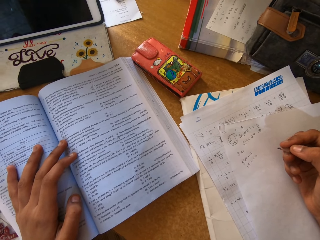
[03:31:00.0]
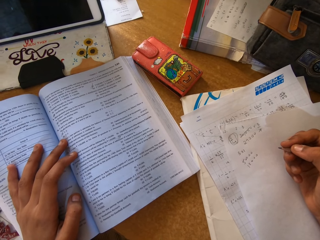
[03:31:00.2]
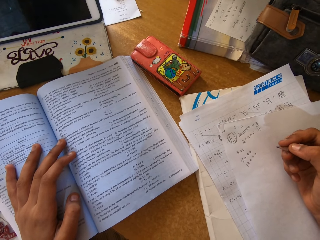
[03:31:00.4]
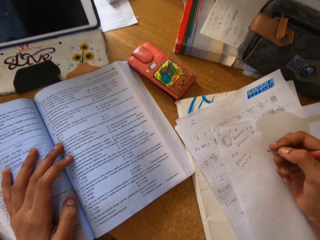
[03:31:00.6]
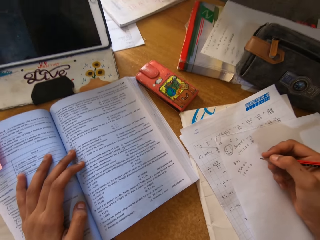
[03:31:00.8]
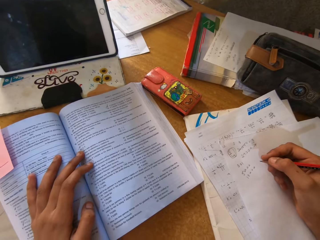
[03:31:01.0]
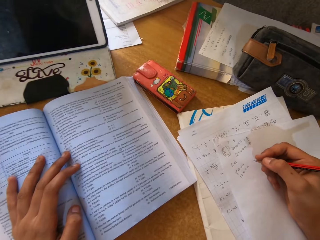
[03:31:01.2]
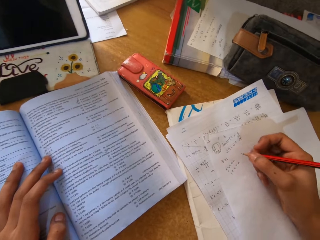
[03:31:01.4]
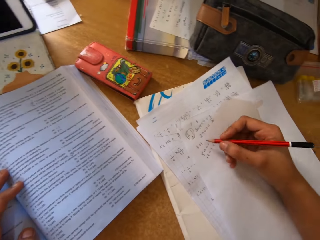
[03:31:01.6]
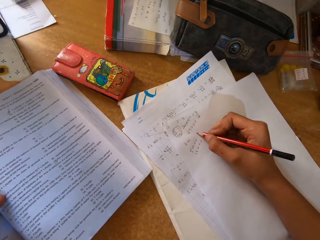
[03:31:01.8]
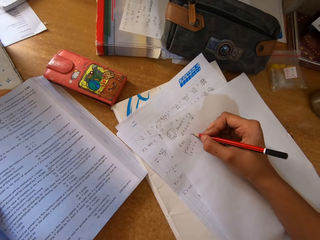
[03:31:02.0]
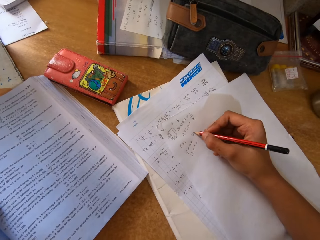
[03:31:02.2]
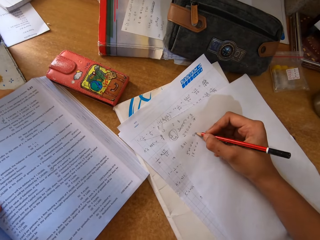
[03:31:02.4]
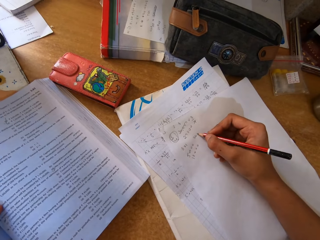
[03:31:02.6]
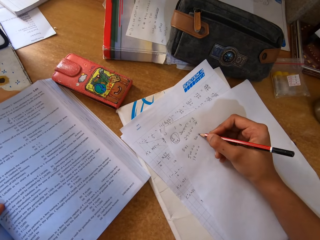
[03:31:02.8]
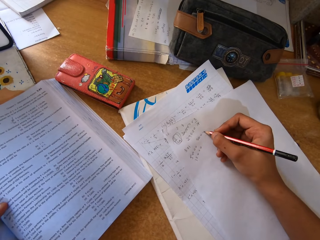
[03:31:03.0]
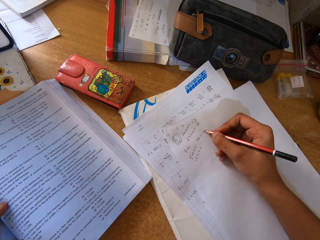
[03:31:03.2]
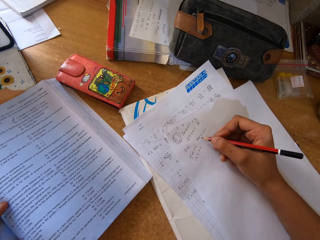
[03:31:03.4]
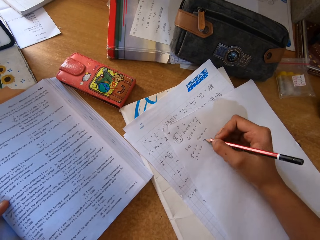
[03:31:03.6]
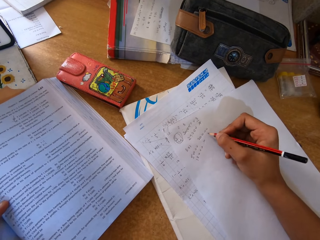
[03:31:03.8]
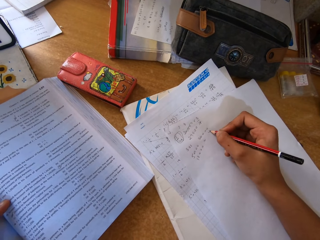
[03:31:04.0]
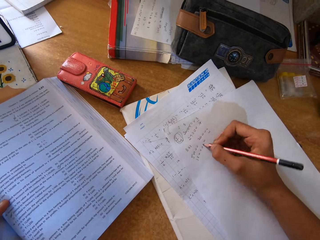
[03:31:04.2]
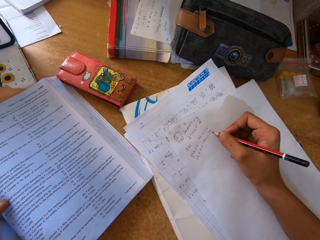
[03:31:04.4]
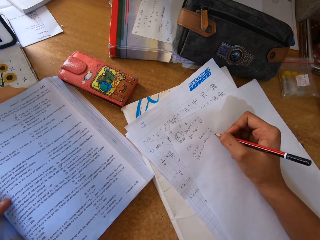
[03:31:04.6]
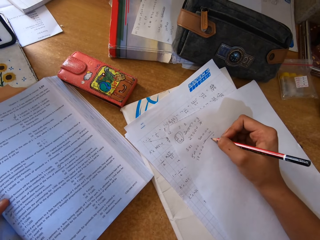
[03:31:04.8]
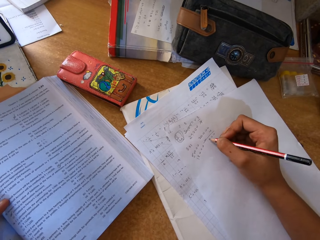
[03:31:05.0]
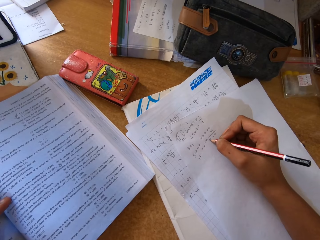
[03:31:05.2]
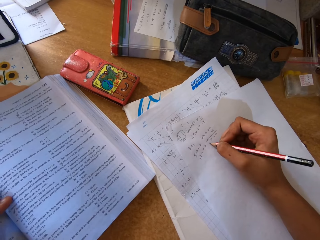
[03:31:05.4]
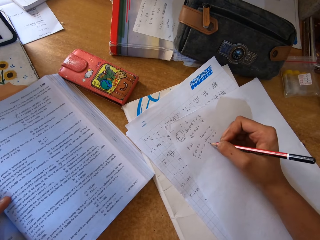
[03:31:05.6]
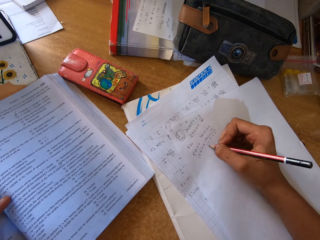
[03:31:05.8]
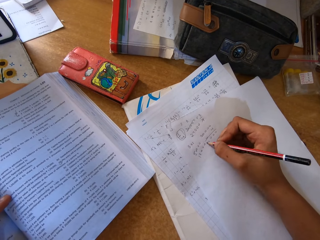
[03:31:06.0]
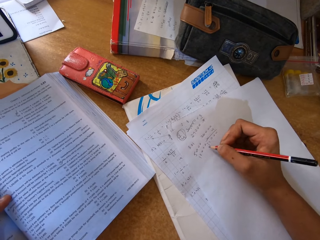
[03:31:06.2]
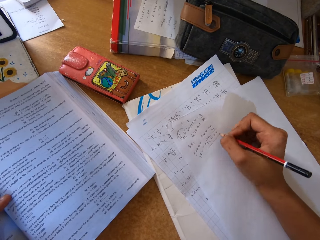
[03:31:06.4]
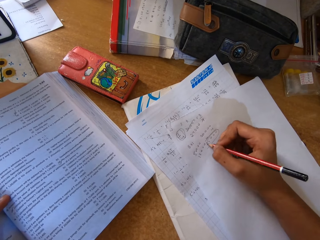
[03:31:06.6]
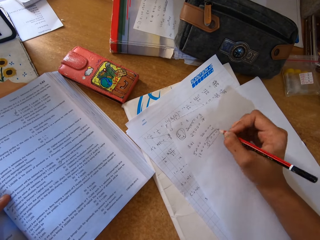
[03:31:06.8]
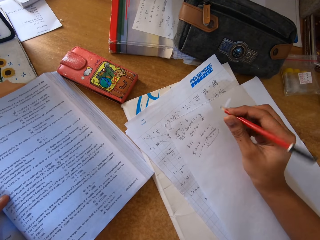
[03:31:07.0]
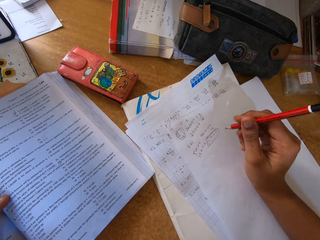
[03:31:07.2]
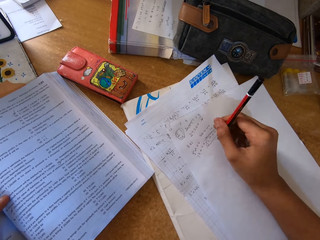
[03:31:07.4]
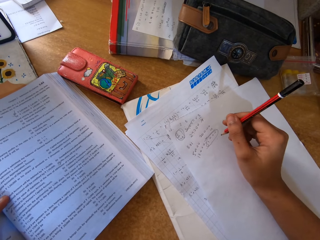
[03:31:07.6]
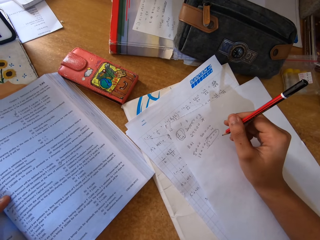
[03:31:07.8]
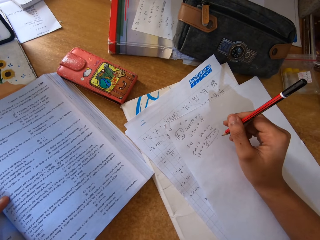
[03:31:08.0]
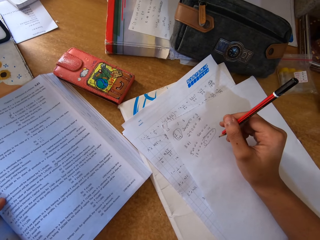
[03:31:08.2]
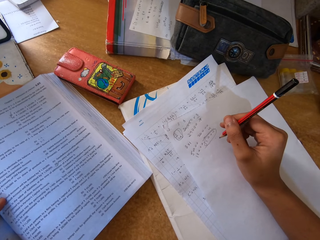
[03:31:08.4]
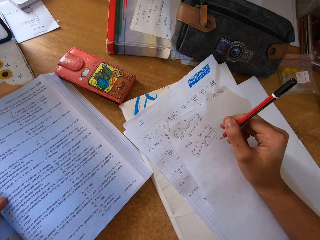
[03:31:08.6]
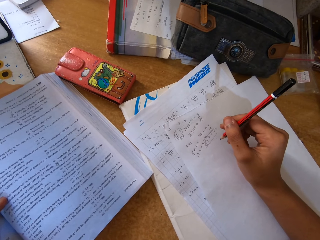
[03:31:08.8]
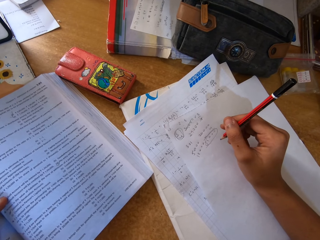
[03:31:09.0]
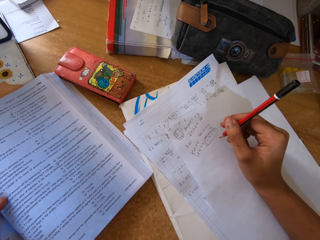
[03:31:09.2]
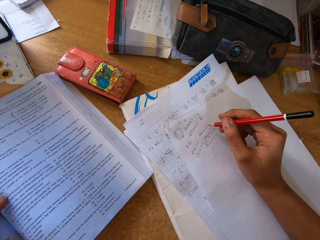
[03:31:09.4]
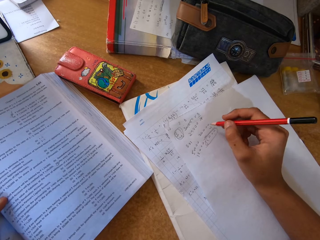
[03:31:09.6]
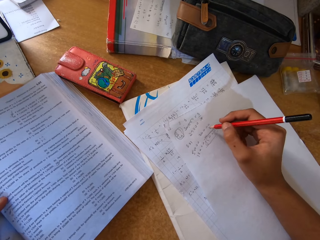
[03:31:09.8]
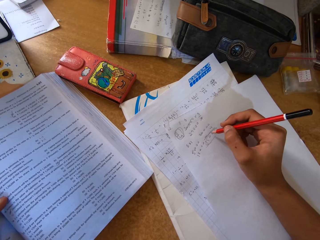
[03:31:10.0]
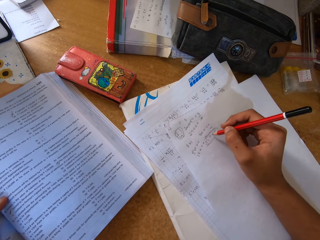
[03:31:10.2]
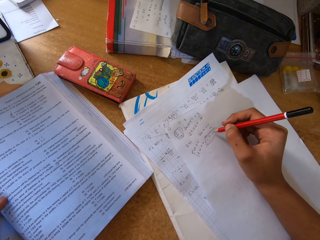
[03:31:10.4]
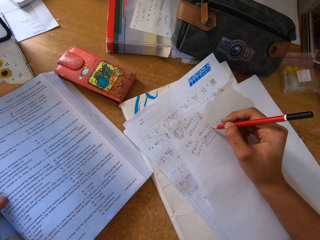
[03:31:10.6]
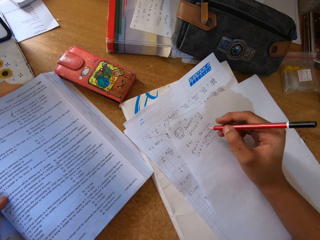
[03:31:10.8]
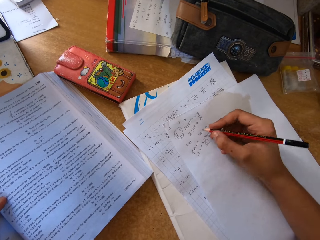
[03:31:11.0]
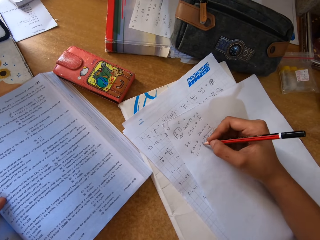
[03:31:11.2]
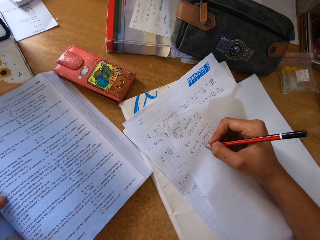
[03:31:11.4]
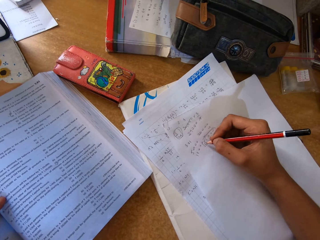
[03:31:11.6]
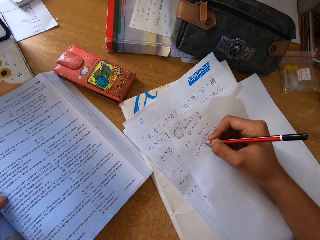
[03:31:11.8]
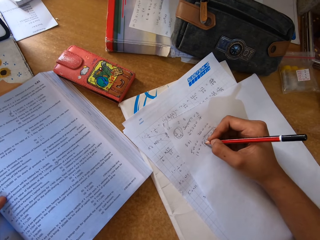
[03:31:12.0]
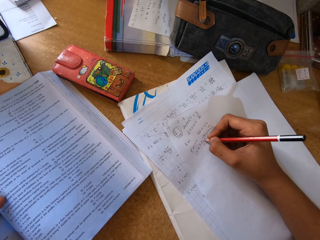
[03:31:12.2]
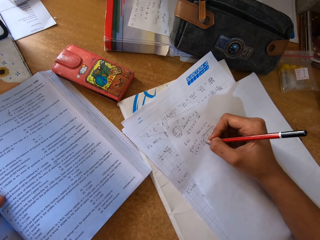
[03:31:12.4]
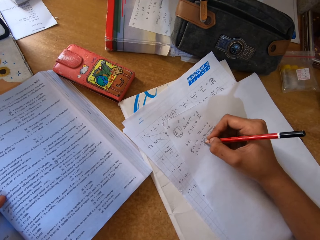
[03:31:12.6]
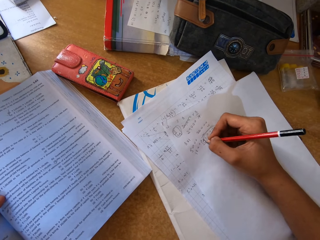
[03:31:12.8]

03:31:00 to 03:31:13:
The camera wearer writes on the paper with a pencil. They move the pencil up. They stare at the book. They write on the paper with the pencil.

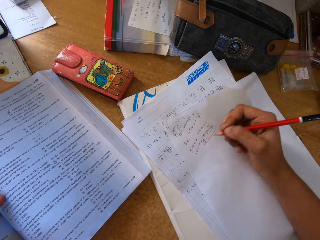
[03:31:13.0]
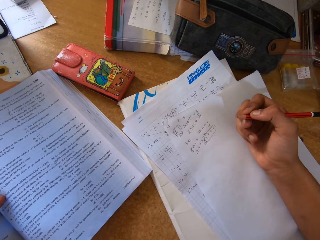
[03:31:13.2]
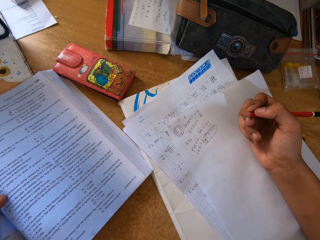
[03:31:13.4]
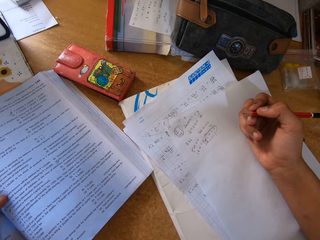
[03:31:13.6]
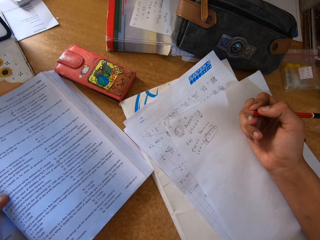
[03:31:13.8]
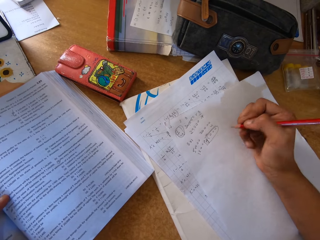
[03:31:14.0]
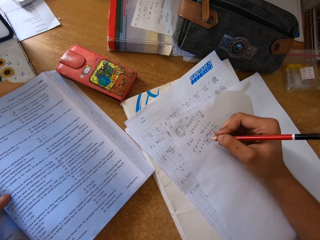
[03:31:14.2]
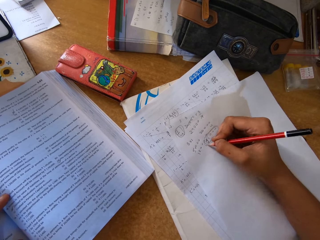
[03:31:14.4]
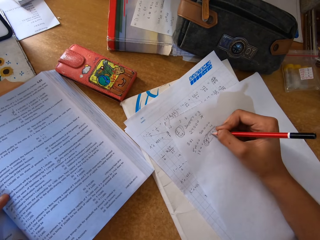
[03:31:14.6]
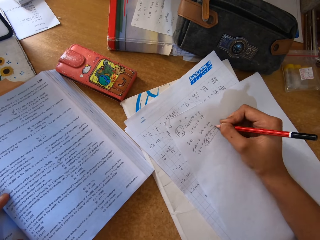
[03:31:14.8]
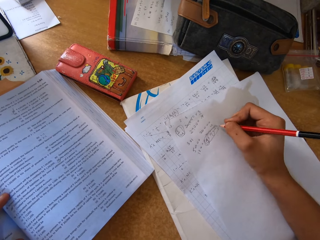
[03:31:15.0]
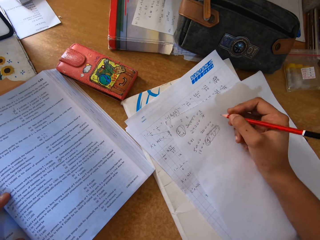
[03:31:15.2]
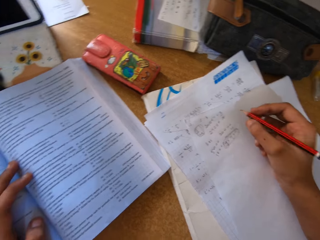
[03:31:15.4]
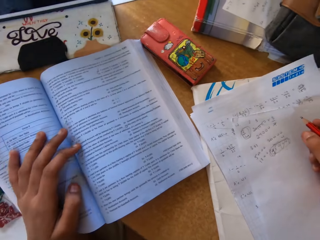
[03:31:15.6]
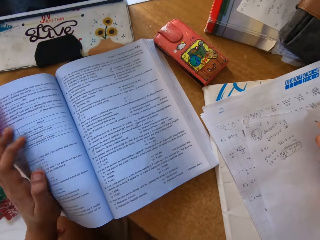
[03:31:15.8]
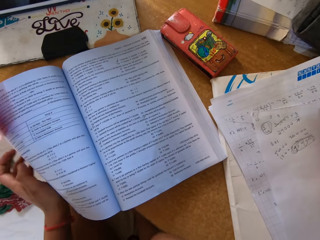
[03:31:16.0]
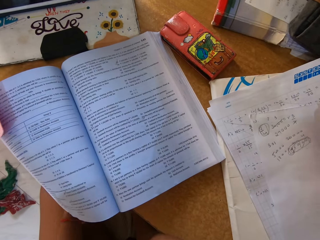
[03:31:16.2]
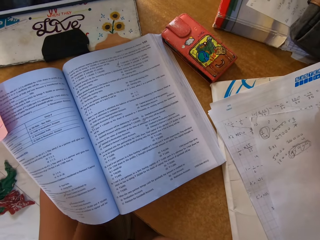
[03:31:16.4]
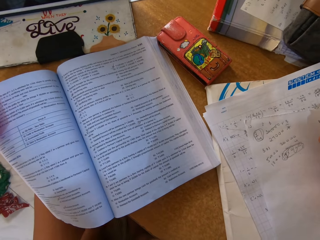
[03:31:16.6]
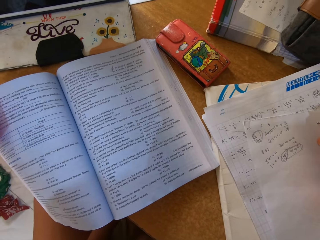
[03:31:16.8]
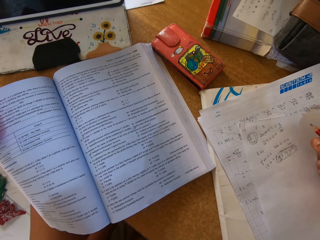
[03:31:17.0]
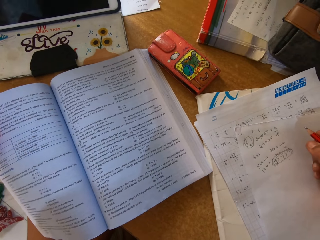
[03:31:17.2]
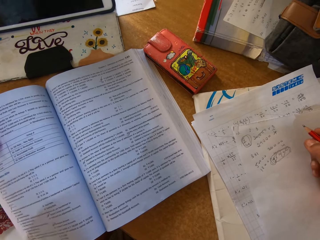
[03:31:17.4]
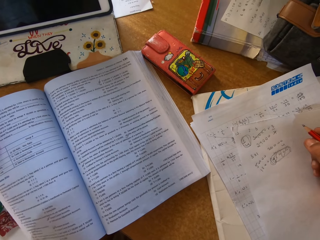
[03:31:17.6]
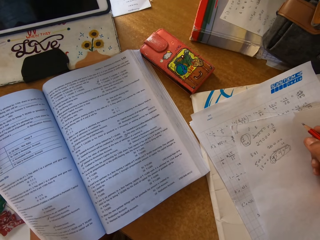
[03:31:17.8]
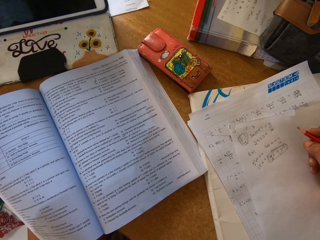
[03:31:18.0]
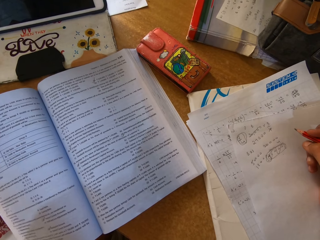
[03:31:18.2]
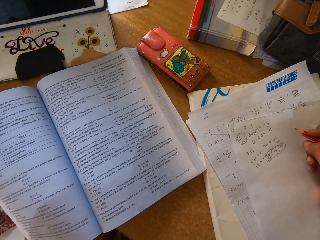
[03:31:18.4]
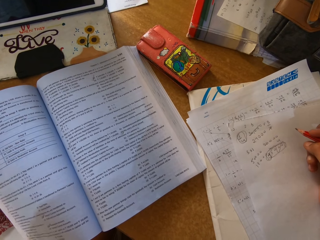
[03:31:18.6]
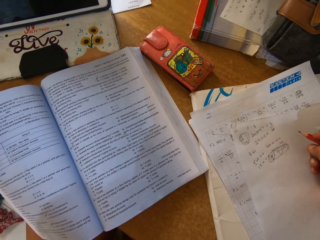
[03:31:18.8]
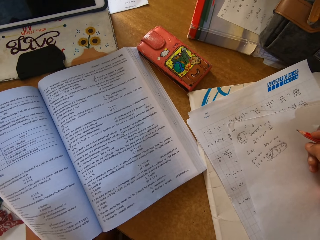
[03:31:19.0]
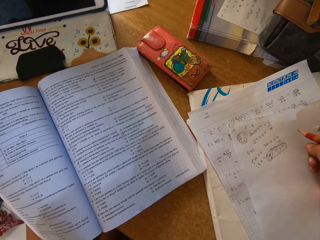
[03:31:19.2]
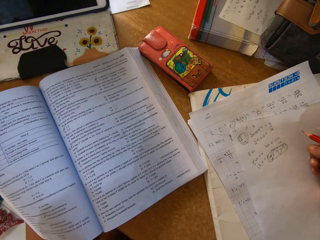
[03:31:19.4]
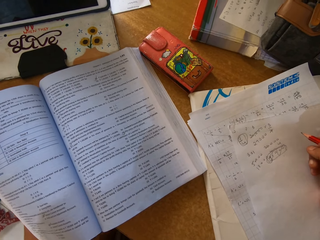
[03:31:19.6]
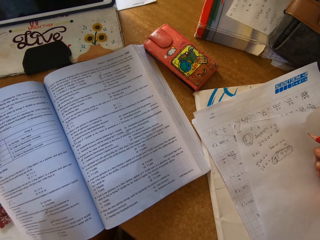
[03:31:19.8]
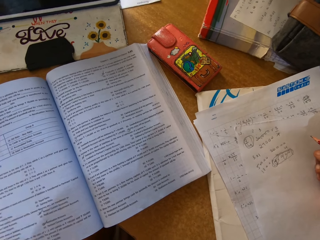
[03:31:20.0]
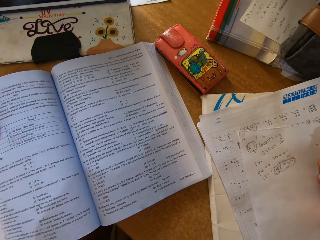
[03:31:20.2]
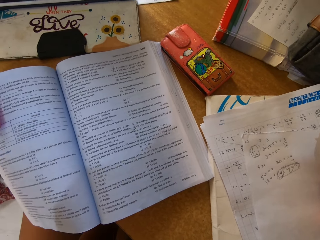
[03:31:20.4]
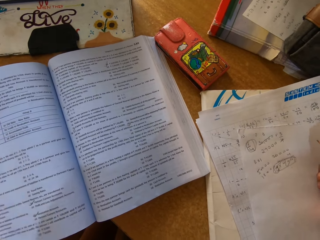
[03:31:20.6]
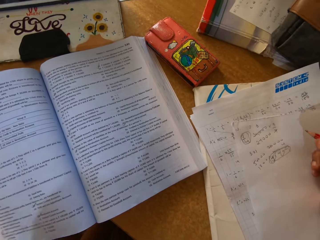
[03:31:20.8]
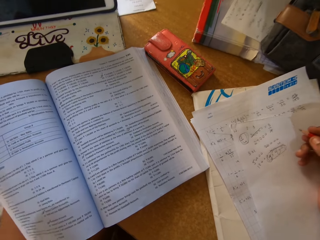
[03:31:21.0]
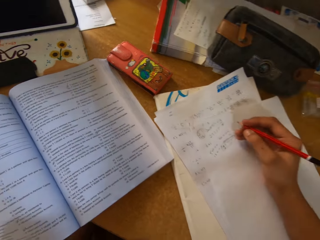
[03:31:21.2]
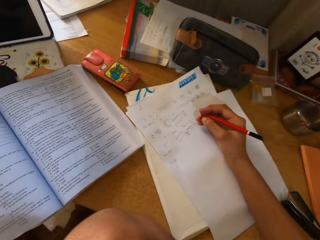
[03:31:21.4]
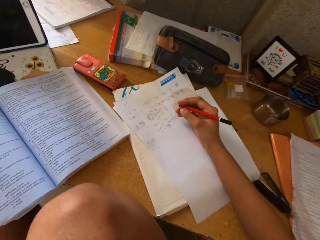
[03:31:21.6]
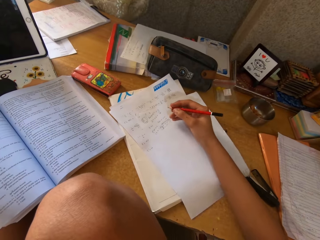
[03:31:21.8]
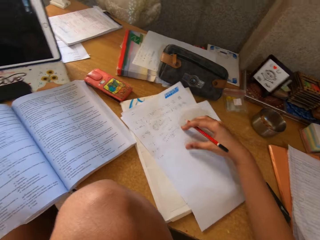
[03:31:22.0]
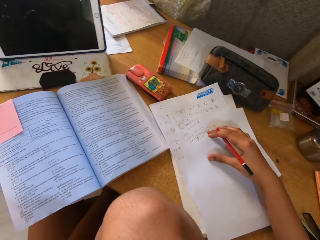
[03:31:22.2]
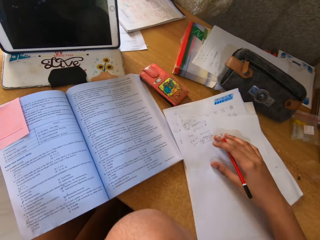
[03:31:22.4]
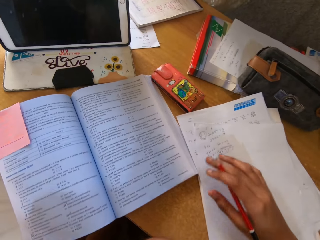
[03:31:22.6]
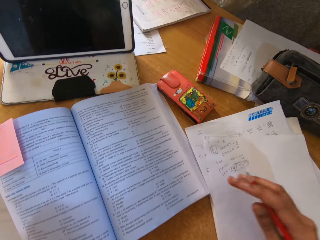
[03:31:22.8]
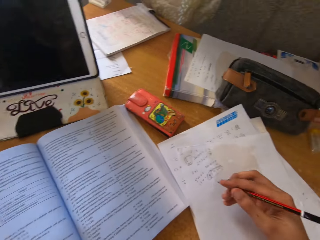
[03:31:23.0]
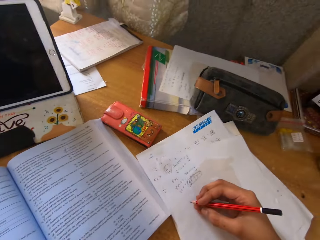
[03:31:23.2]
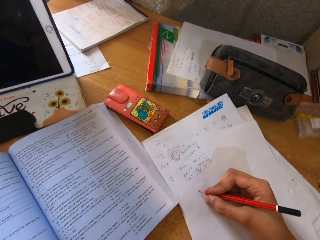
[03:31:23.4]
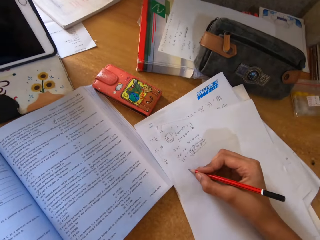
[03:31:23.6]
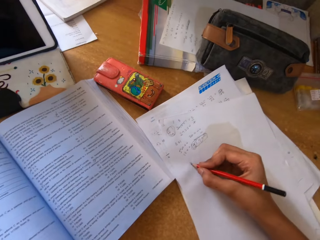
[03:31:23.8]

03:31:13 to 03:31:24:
The camera wearer moves the pencil up. They write on the paper. They move the pencil up and move the hand down. They look at the book. They read the book. They push the paper and move the hand.
